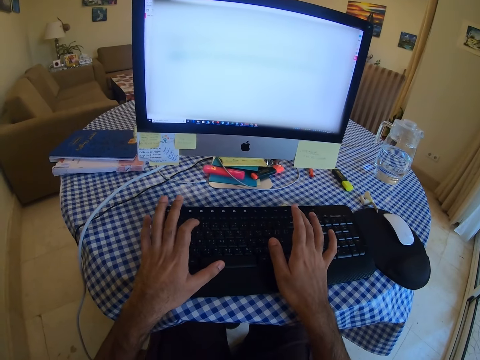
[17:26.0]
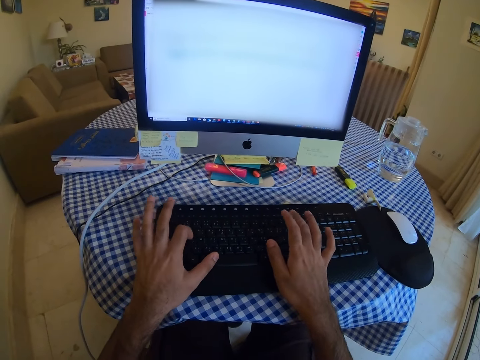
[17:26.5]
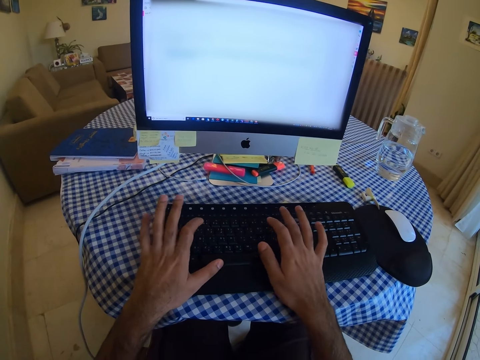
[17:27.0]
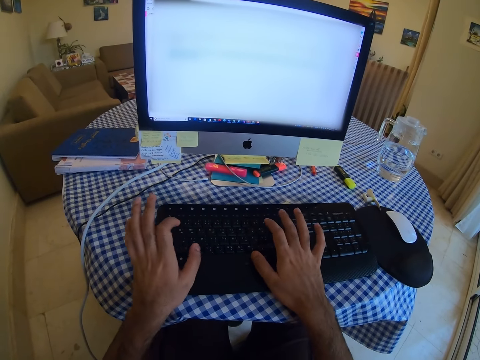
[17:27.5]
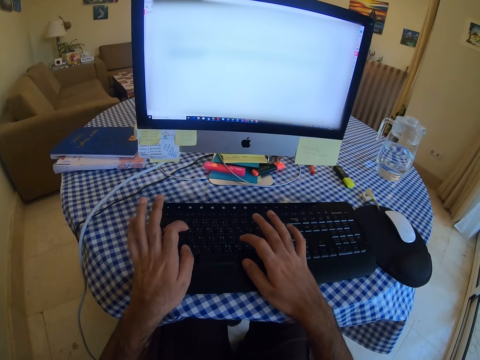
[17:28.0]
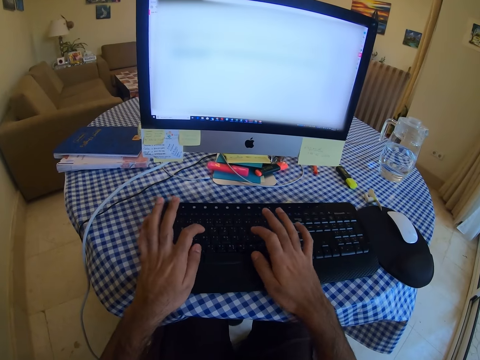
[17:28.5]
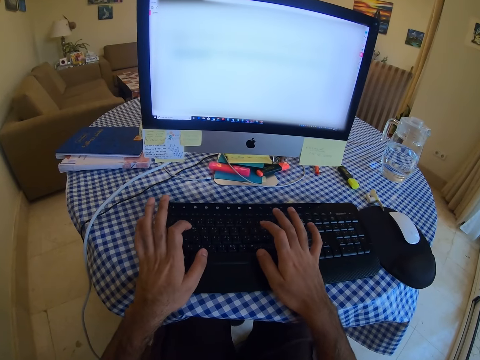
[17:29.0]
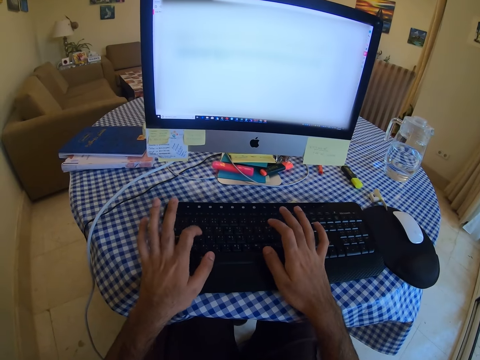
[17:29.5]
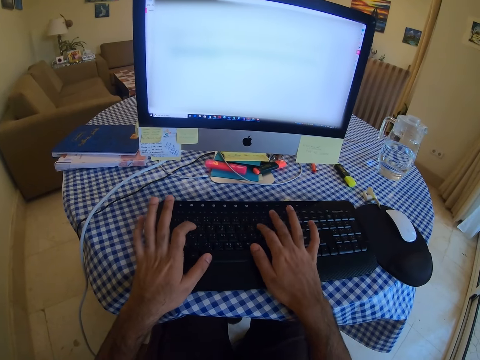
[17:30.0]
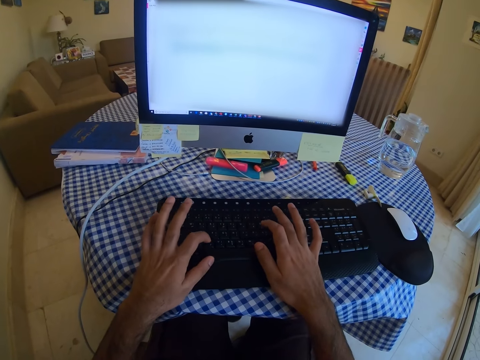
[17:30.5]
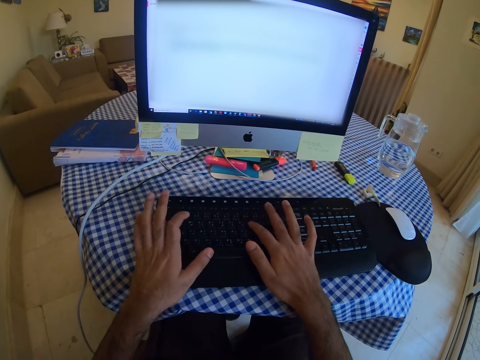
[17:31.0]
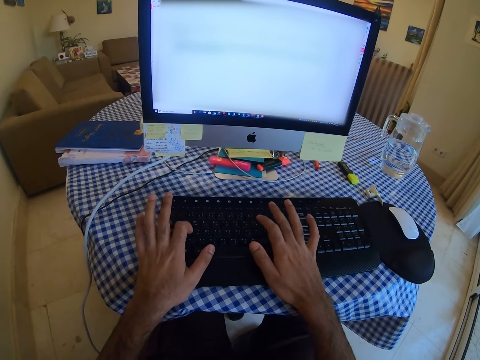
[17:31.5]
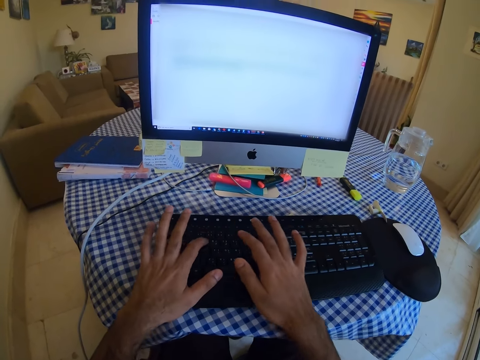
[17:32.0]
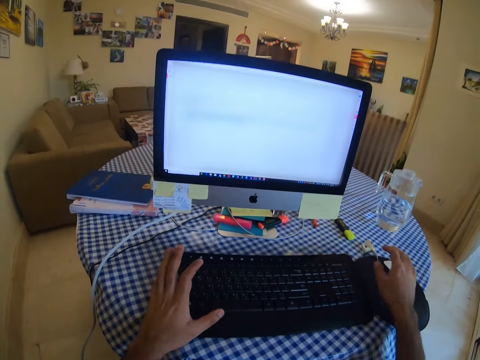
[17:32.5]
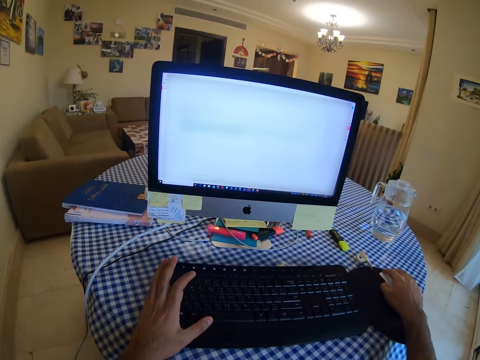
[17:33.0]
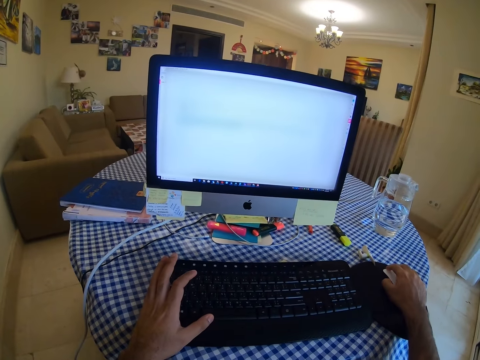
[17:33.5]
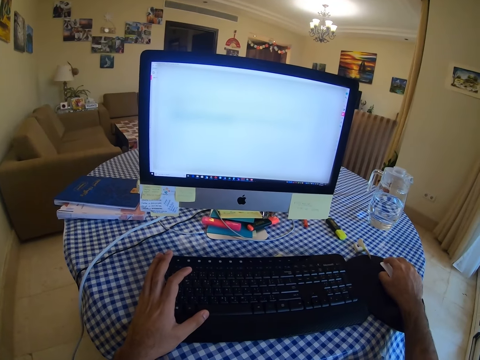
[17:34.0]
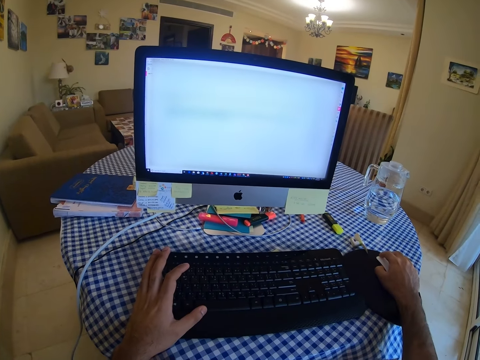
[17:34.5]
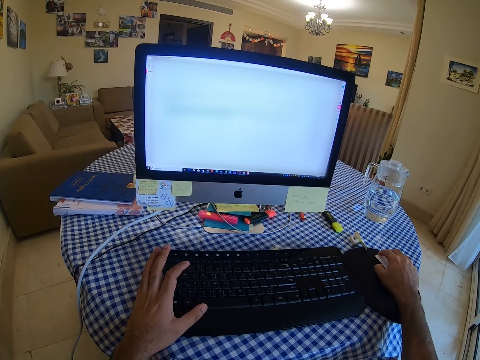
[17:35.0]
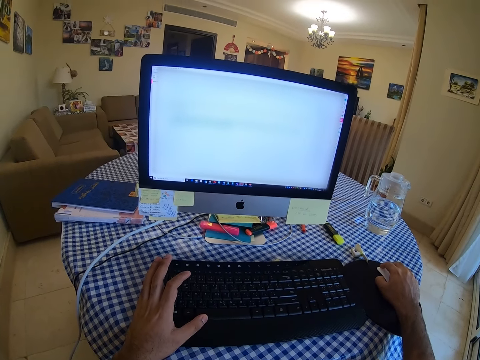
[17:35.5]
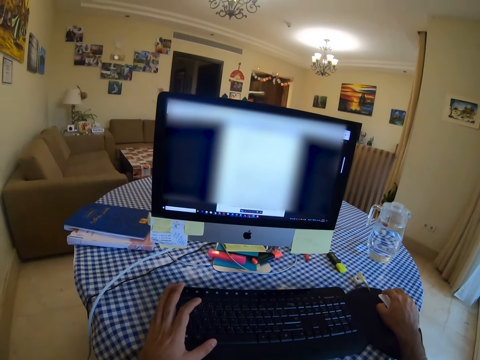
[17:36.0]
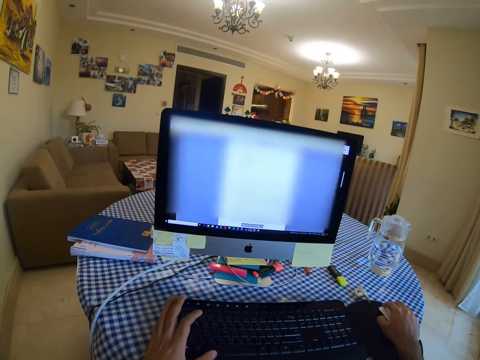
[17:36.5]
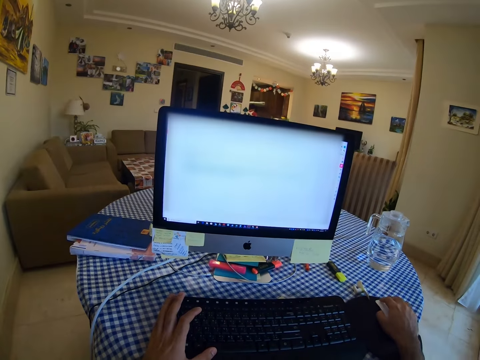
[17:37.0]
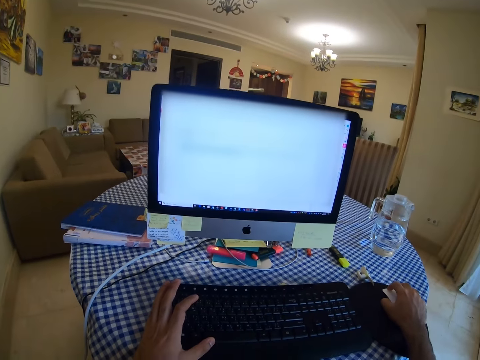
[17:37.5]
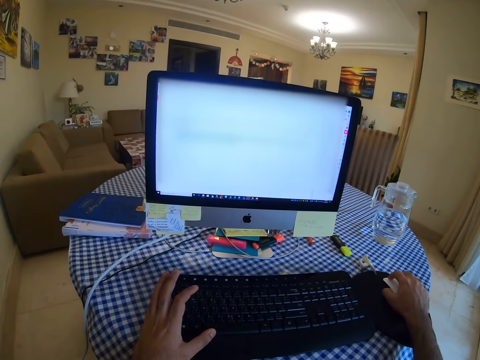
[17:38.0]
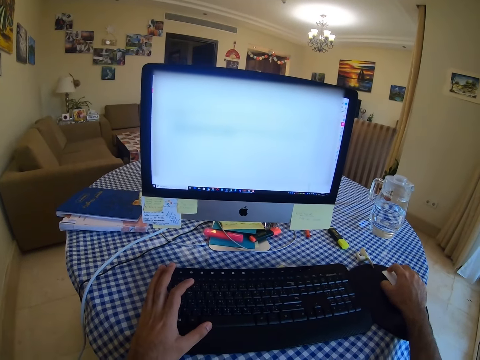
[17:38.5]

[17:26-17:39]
The camera wearer holds a mouse. They scroll with the mouse. They click the mouse.

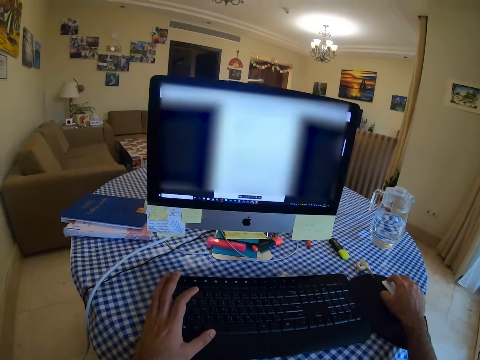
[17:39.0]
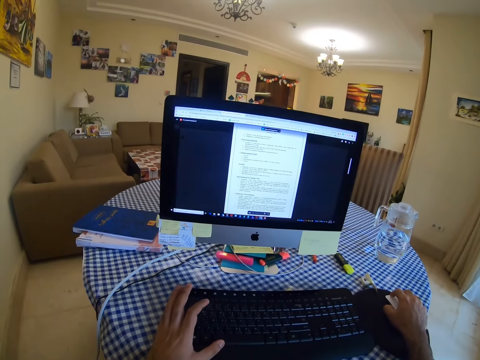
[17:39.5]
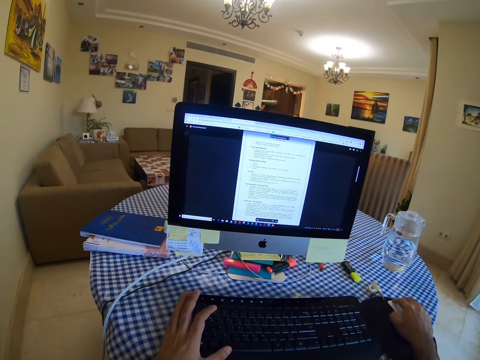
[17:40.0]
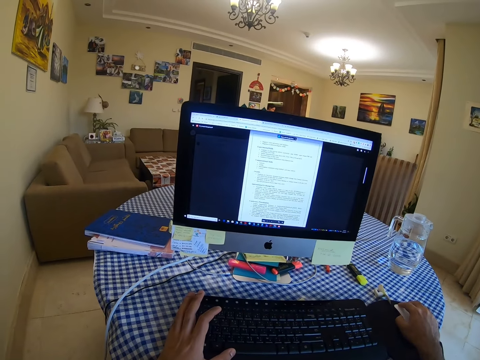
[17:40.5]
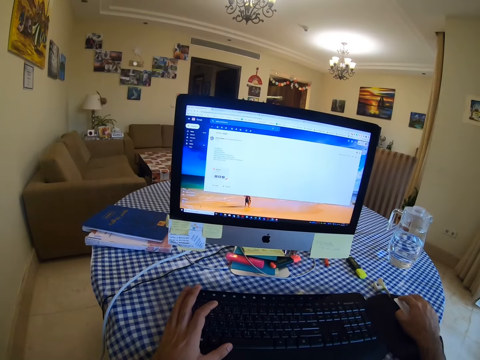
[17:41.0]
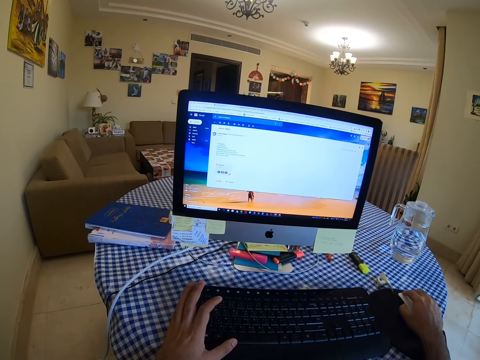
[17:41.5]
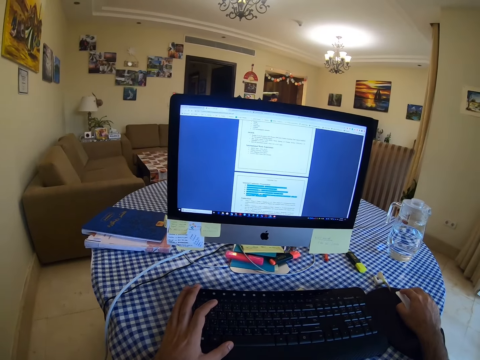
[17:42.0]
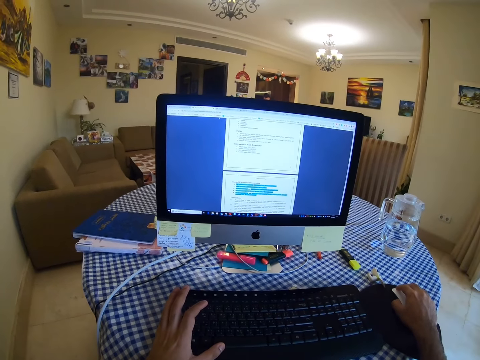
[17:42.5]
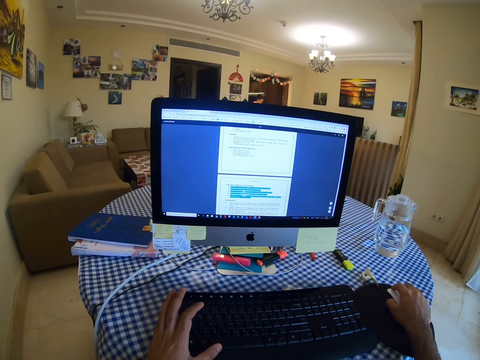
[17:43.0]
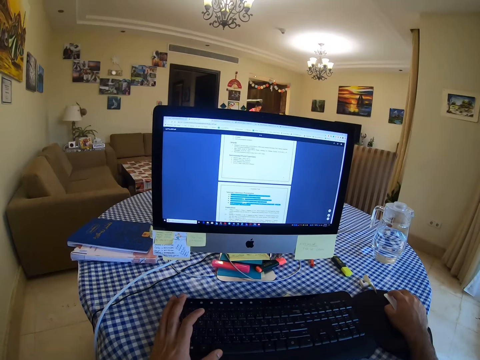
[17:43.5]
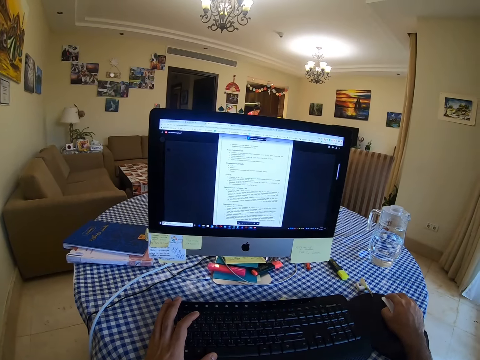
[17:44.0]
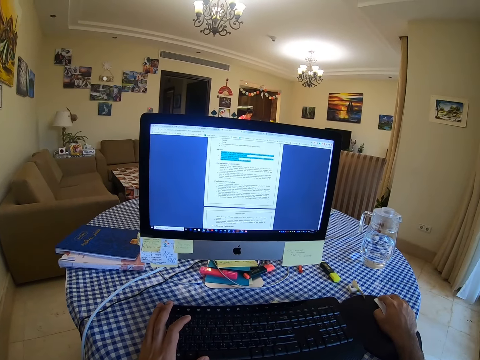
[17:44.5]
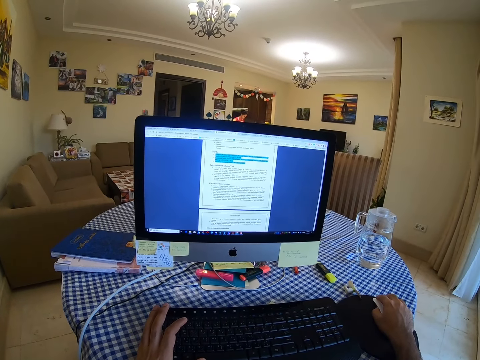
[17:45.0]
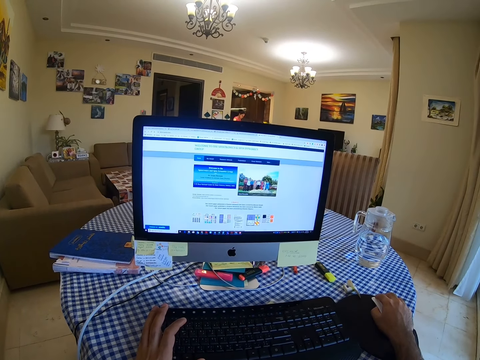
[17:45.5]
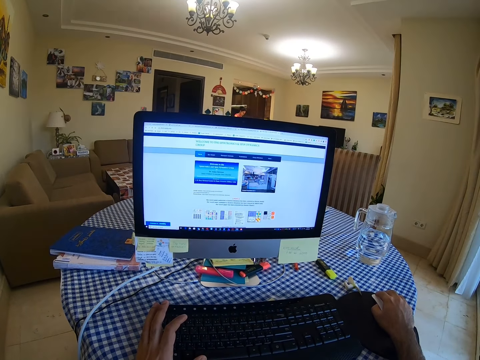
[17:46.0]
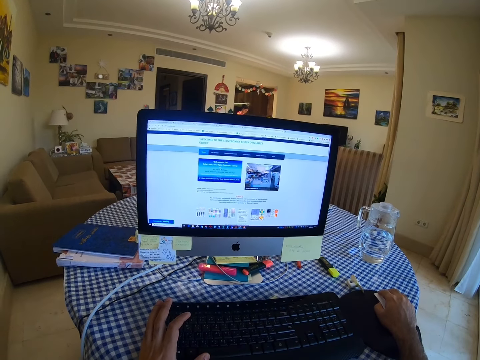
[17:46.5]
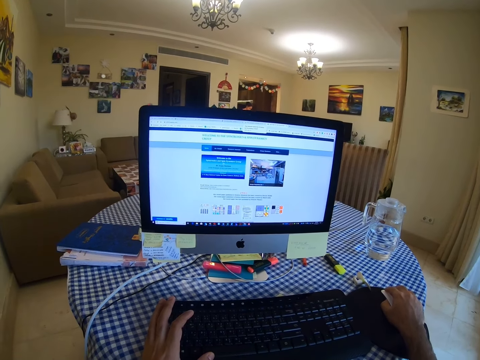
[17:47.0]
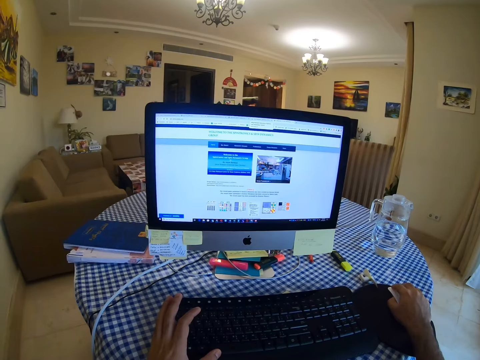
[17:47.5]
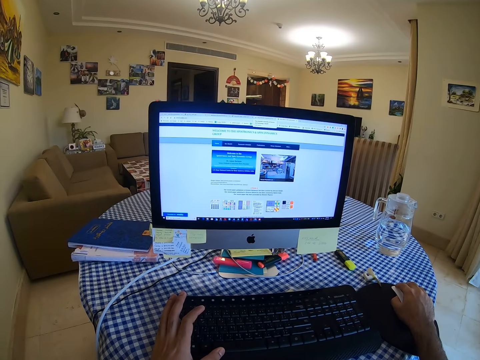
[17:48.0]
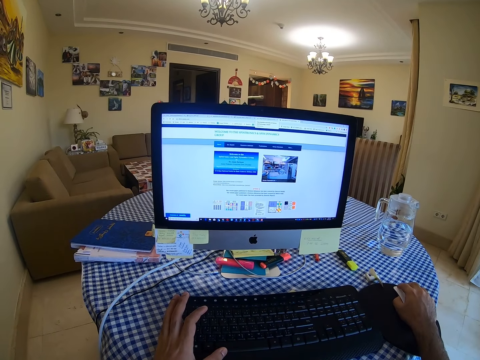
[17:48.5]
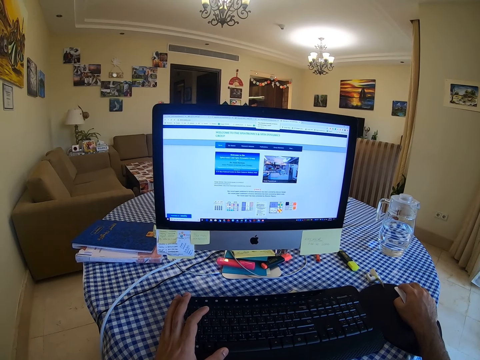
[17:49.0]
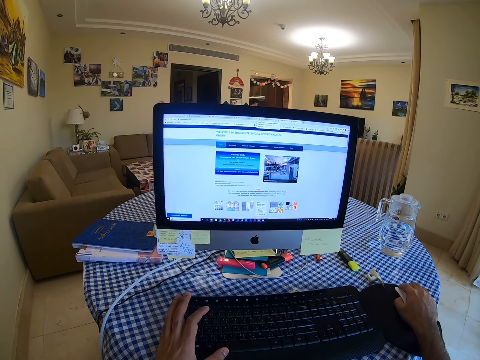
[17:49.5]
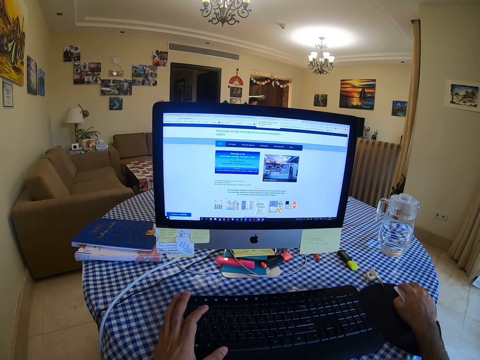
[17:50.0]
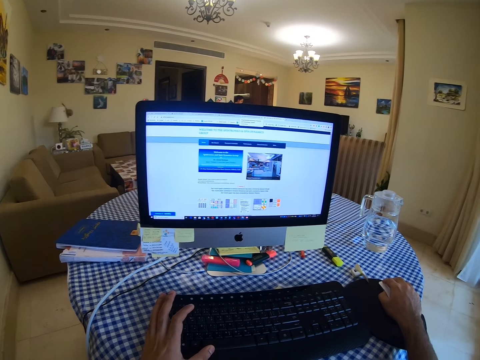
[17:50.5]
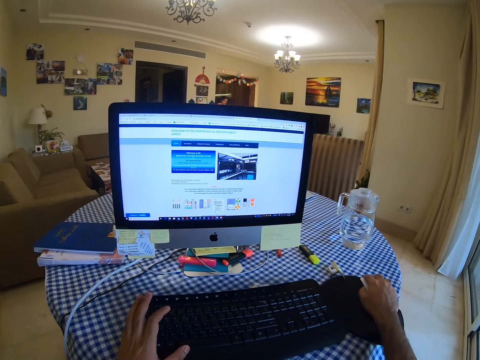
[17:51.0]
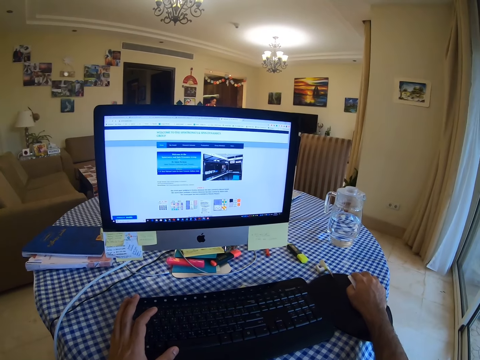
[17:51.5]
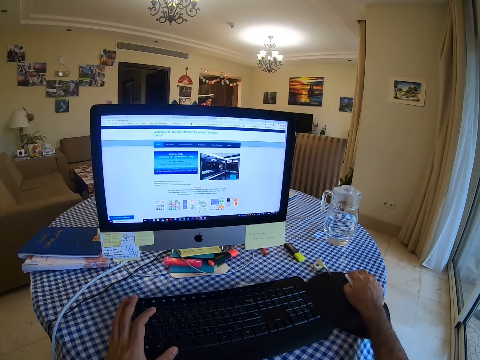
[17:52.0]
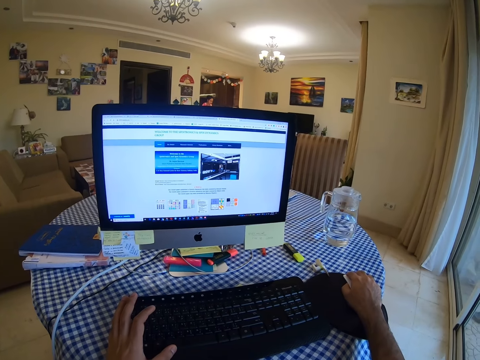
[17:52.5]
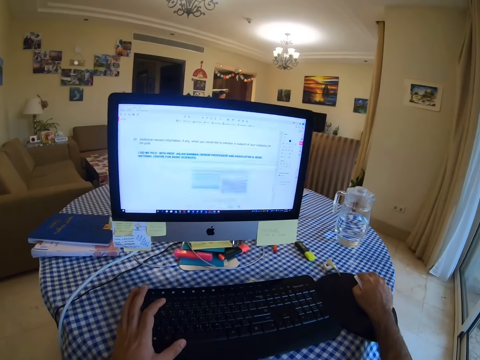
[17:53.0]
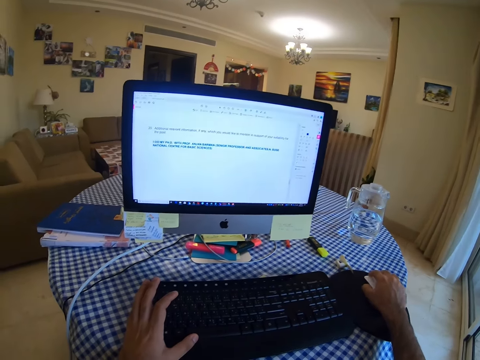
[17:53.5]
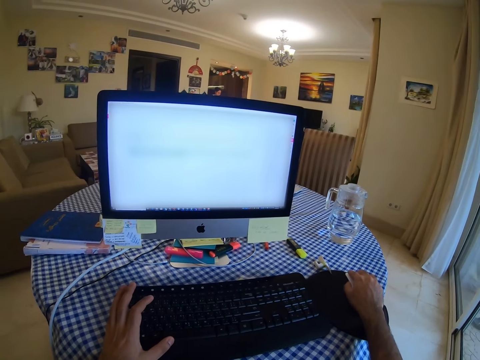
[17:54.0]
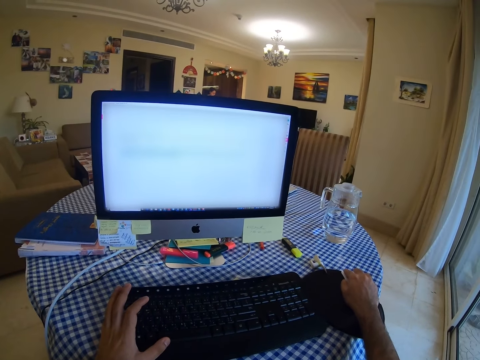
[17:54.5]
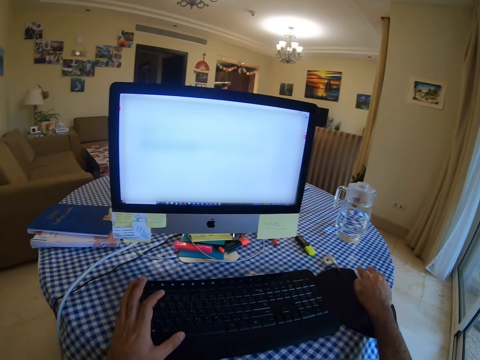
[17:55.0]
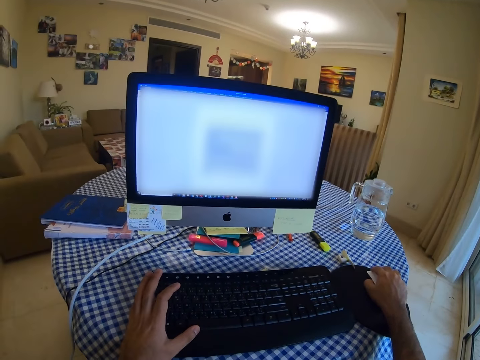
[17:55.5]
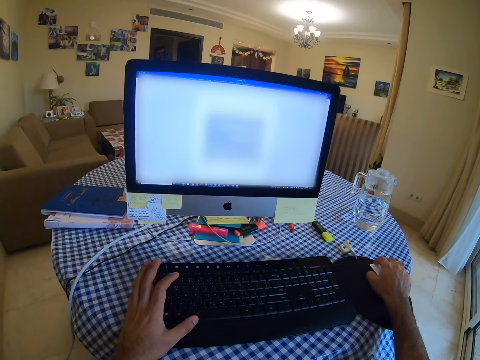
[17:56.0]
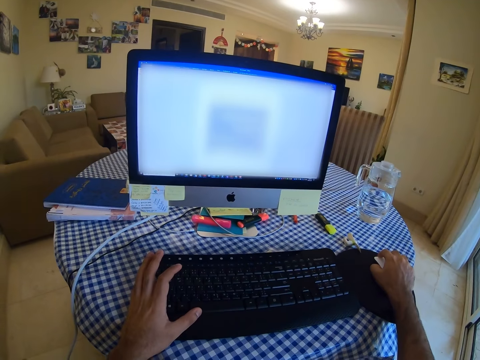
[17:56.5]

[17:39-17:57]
The camera wearer clicks a mouse. They click the mouse repeatedly.
